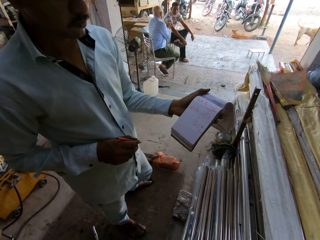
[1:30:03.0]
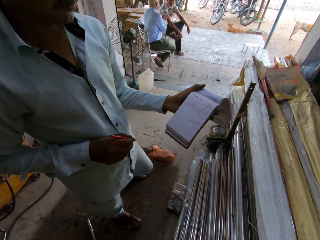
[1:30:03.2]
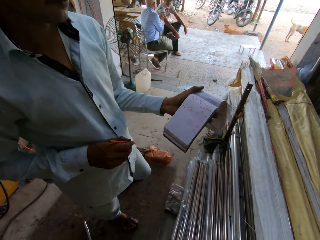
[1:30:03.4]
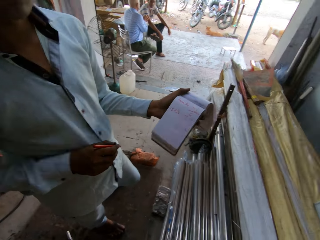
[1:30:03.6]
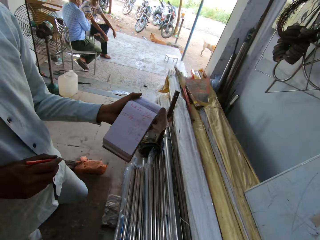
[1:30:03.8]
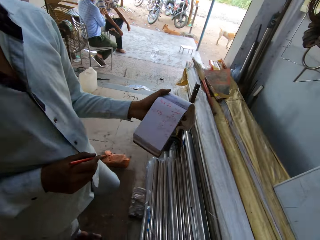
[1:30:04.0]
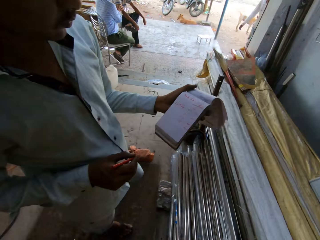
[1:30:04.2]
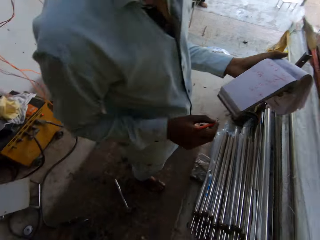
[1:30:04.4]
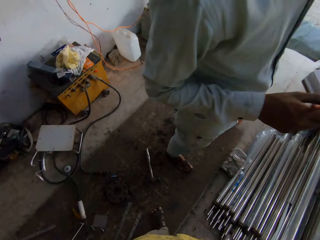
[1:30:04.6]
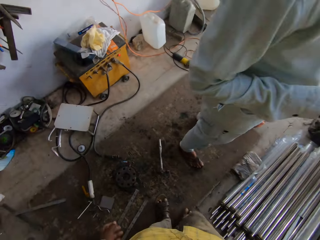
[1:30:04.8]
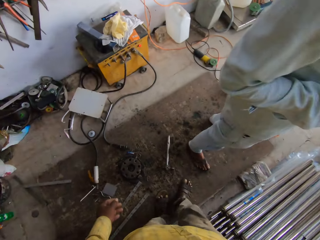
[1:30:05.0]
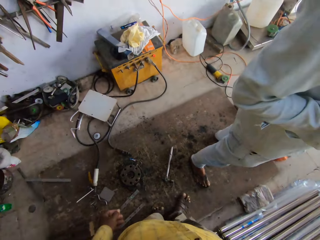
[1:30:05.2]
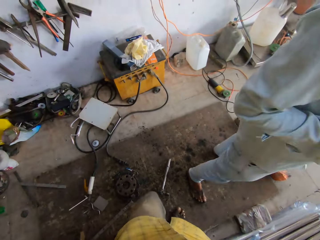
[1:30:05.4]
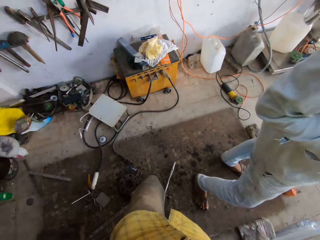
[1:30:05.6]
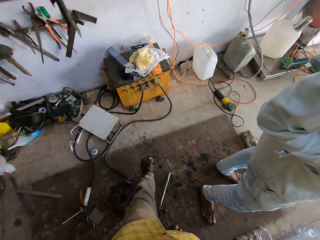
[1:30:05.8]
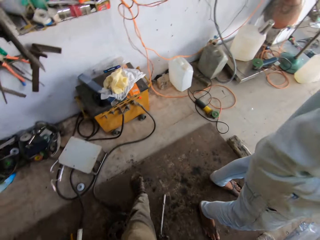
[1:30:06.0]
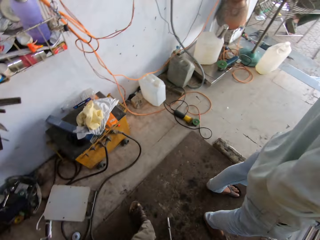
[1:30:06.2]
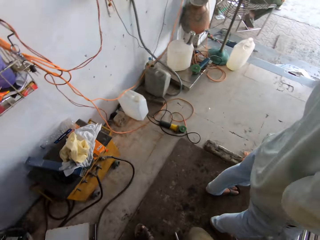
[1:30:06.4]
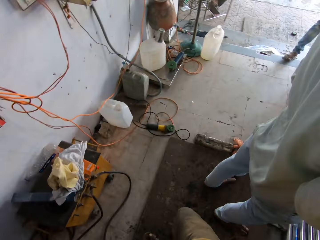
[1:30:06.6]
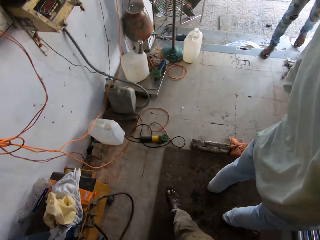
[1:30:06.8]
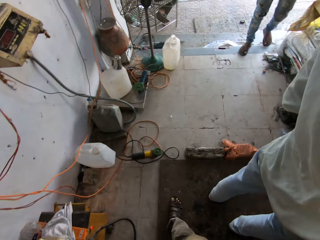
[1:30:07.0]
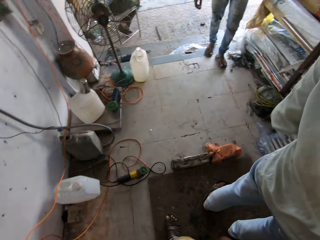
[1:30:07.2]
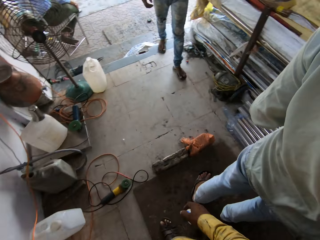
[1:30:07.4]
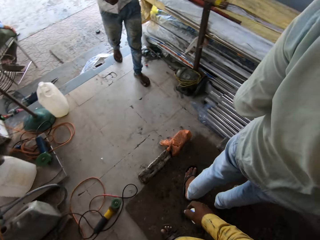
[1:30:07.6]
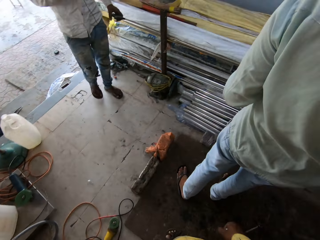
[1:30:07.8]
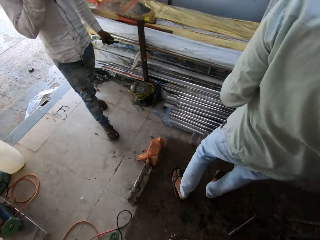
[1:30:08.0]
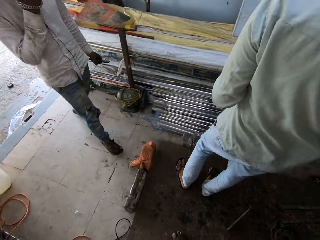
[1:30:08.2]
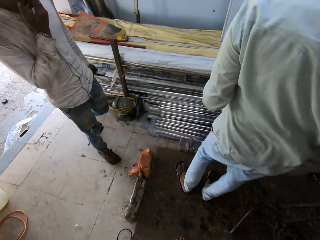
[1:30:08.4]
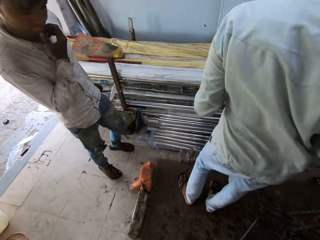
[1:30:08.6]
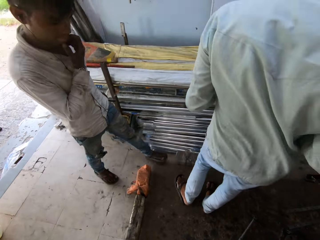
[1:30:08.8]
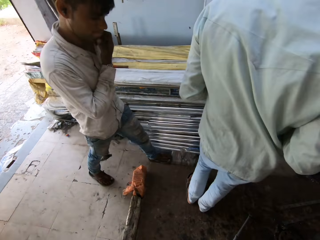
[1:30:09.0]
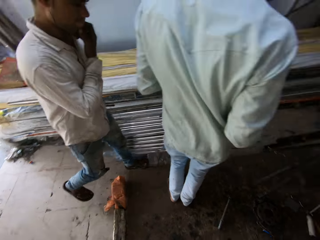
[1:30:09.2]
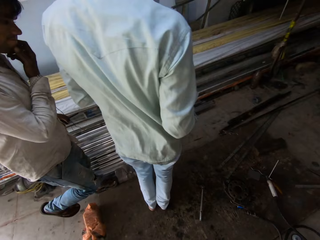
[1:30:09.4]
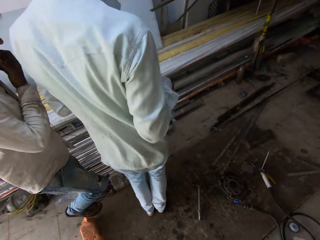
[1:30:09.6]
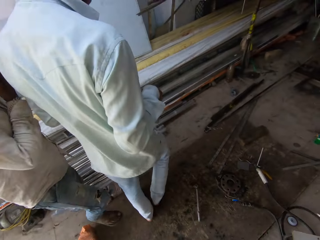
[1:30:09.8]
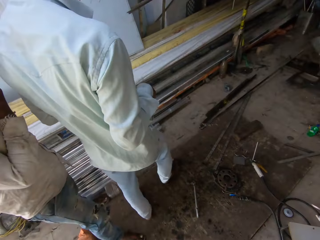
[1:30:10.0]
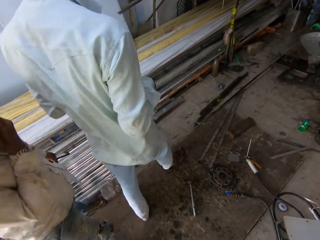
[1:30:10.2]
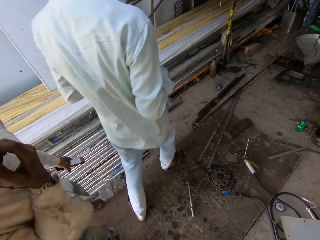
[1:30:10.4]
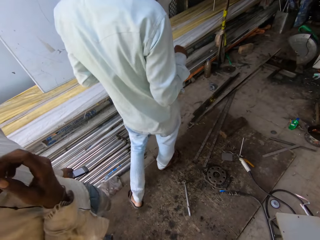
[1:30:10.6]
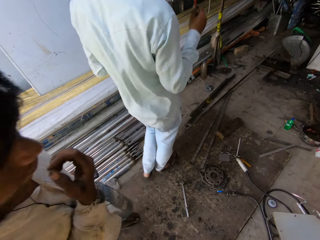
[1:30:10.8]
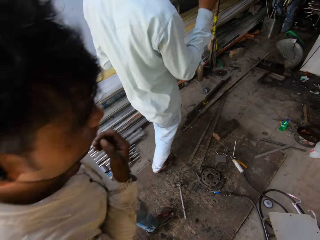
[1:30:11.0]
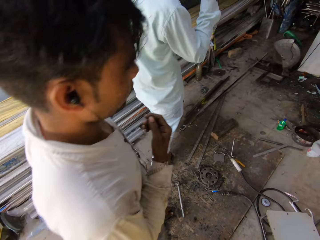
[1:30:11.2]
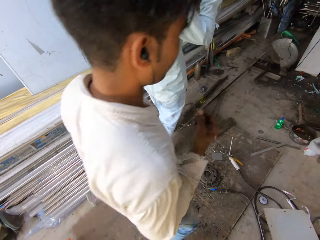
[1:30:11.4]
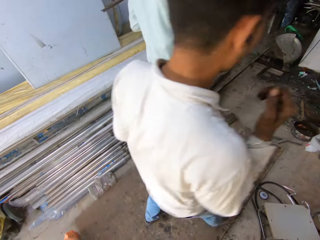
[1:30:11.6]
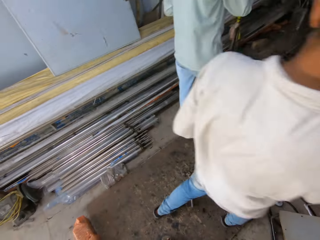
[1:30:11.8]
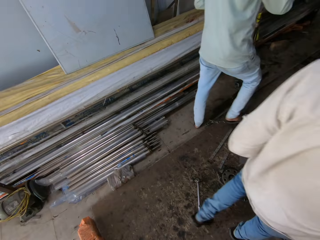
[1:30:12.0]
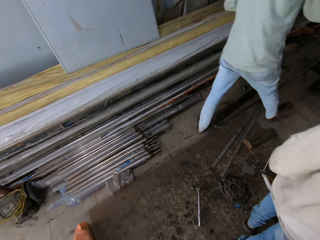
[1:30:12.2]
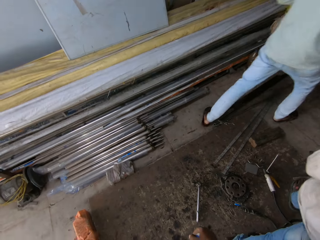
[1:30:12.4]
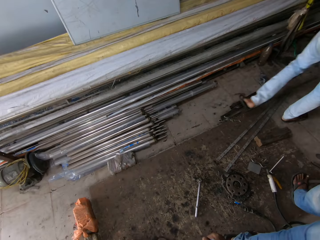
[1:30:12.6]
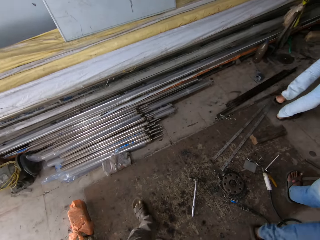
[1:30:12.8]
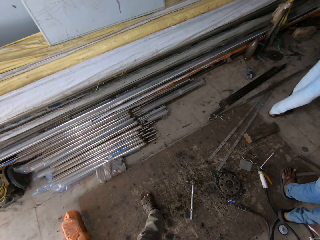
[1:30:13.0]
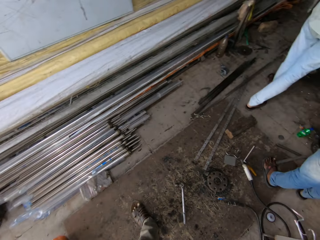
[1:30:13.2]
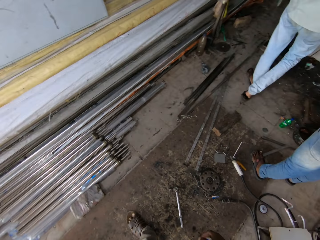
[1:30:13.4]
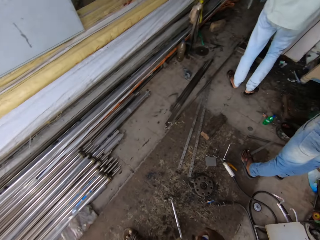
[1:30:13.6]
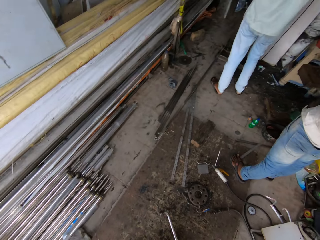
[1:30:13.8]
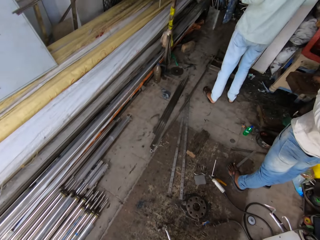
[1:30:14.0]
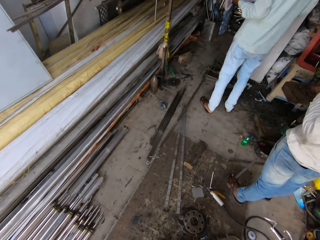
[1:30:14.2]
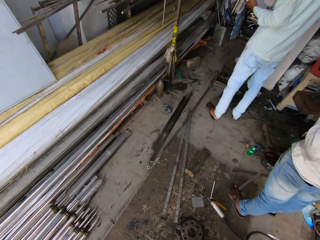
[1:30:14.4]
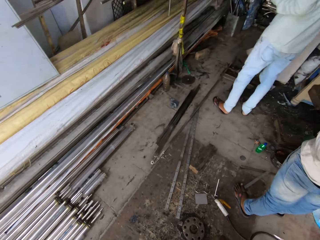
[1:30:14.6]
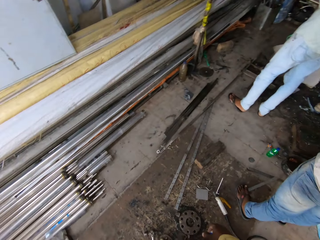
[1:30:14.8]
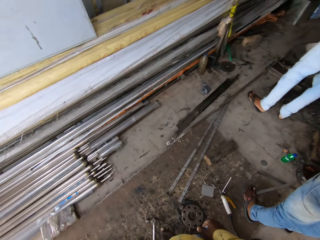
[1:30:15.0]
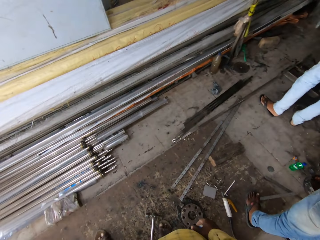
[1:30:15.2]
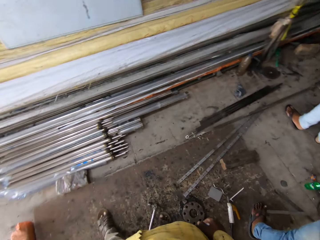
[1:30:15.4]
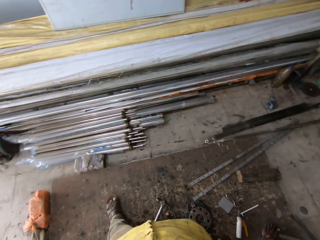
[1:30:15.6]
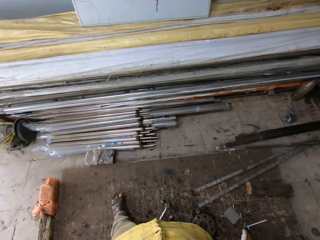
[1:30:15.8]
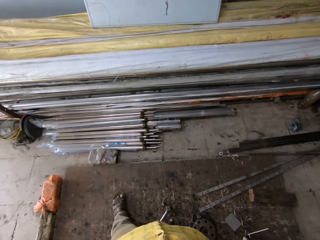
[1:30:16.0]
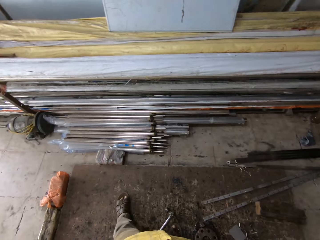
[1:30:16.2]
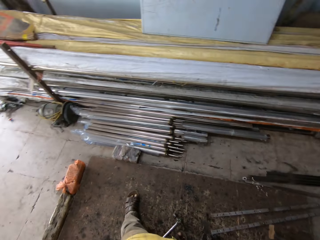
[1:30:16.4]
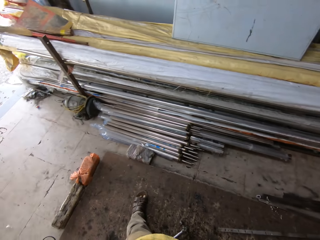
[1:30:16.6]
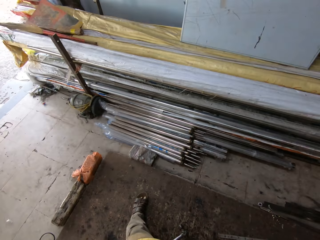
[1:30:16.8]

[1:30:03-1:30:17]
The man shows the book to the camera wearer. The camera wearer walks around the workshop. Another man walks around the workshop. The camera wearer talks to the first man. The first man walks around the workshop. The camera wearer looks around.

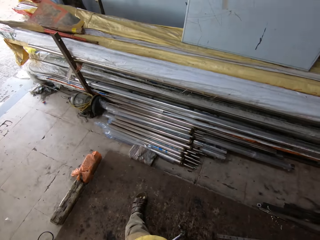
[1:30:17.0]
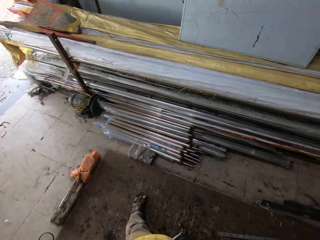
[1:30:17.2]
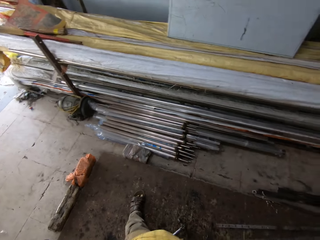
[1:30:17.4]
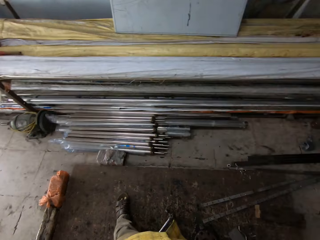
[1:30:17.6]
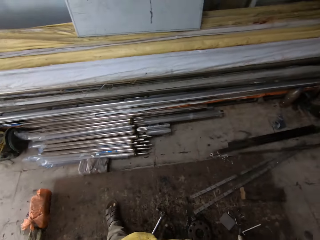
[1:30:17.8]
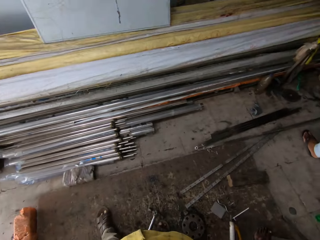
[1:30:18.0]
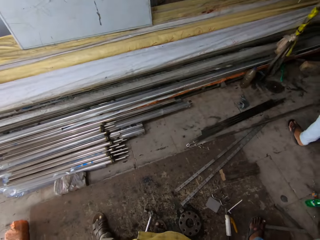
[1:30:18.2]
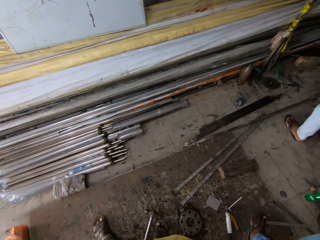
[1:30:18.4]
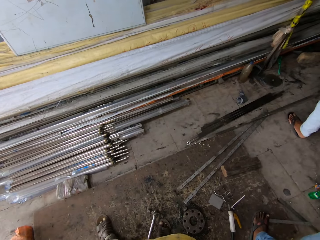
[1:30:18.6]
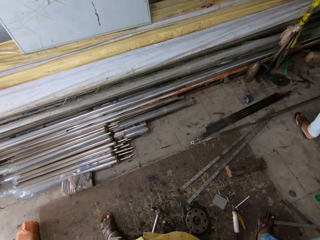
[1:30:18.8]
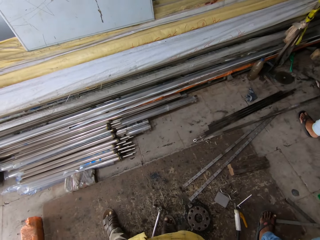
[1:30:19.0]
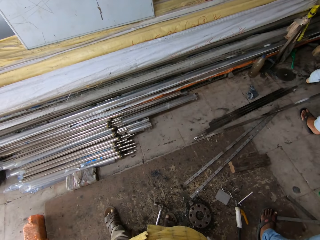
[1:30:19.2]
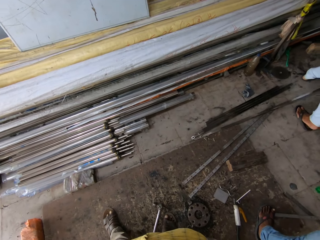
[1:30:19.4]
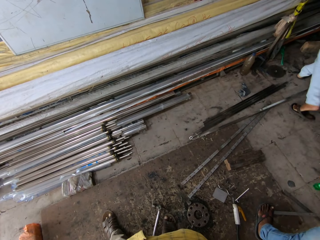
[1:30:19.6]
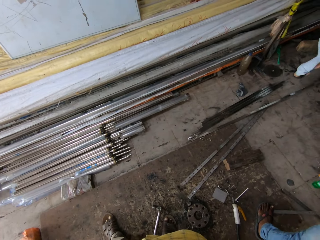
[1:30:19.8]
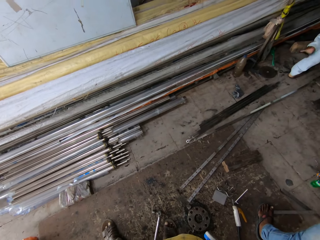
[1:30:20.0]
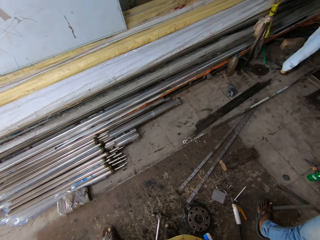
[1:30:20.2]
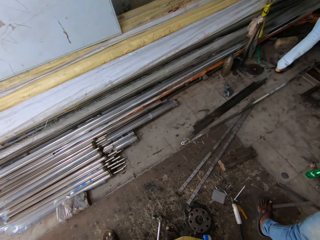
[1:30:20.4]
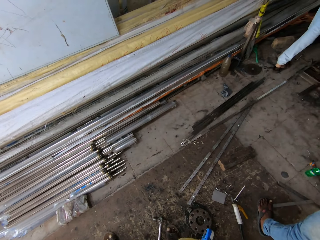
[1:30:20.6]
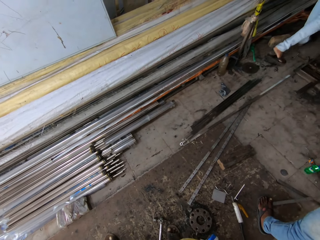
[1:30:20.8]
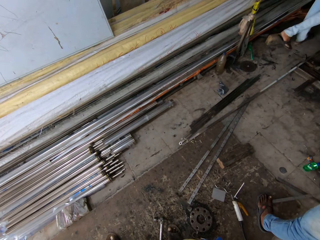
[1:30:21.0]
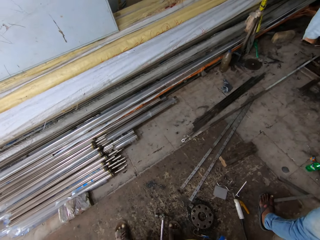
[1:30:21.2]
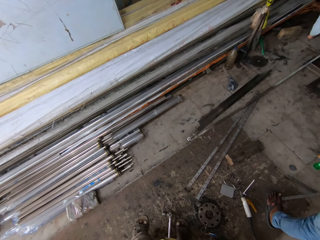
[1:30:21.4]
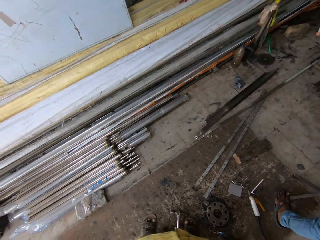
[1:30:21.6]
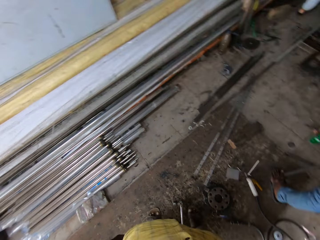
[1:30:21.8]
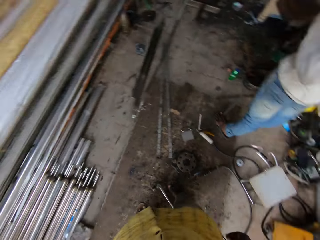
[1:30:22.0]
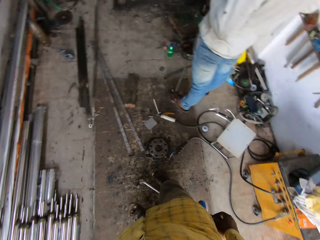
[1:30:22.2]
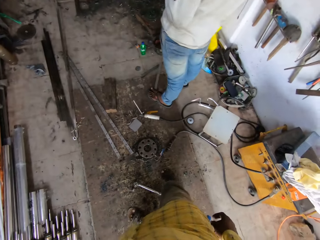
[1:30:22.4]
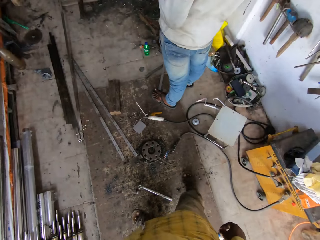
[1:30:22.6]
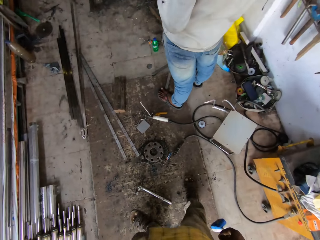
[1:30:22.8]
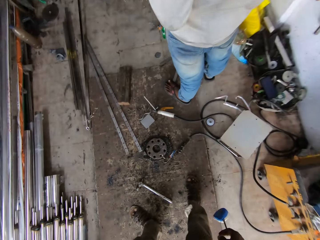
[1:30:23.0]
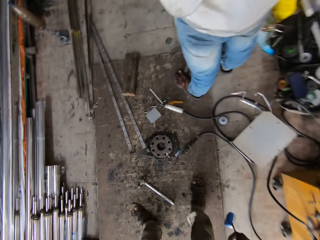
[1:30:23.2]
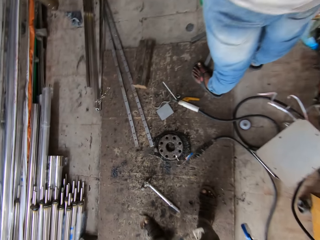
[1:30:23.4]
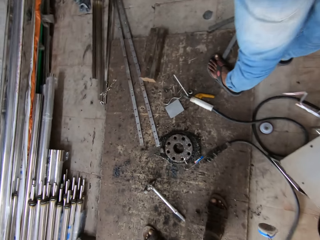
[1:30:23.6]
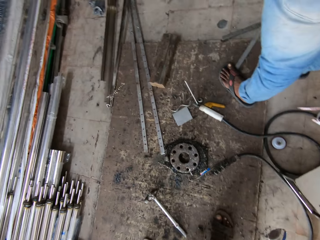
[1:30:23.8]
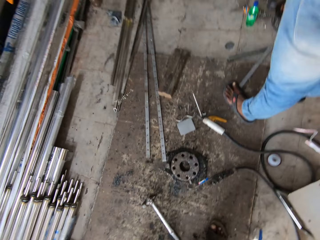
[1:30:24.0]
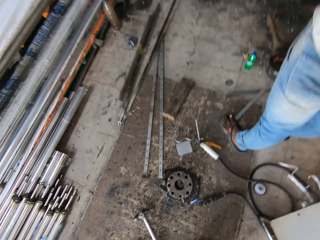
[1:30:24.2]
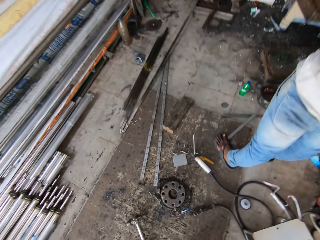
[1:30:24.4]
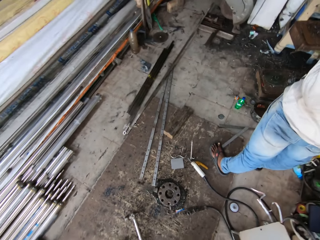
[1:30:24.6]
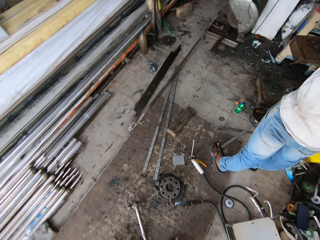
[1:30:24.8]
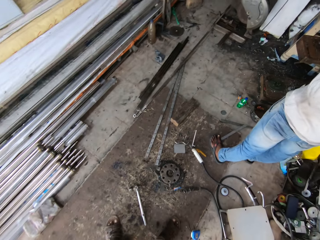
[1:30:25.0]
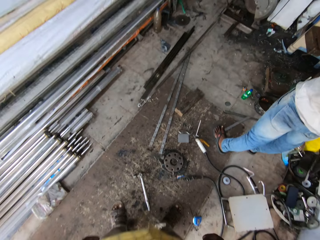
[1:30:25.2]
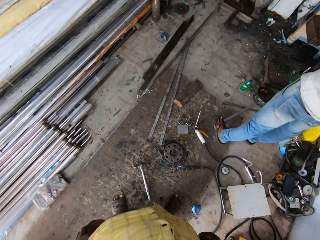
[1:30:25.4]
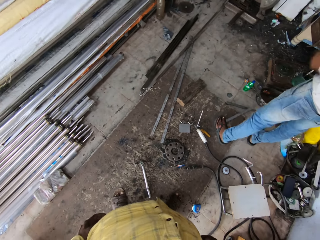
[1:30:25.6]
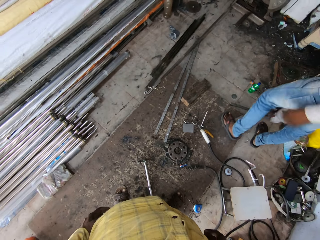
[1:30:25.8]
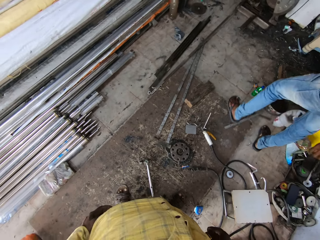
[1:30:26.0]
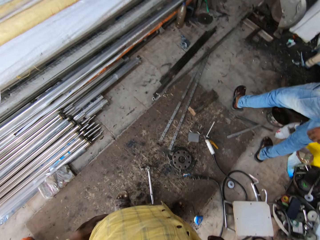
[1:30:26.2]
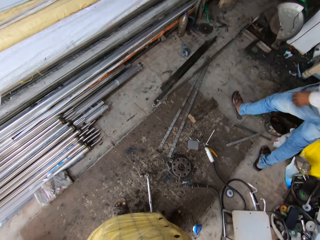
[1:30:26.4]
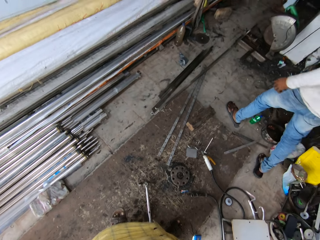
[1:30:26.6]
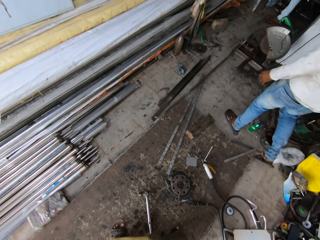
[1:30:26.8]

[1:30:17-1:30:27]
A man stands. The man walks in the workshop.
